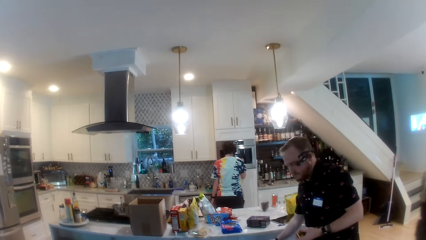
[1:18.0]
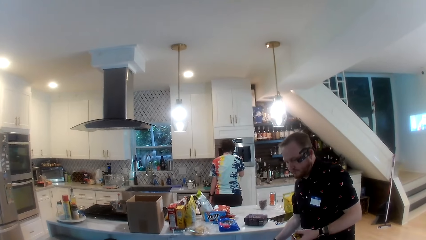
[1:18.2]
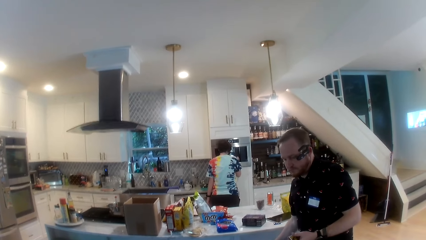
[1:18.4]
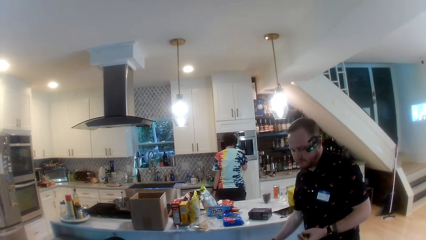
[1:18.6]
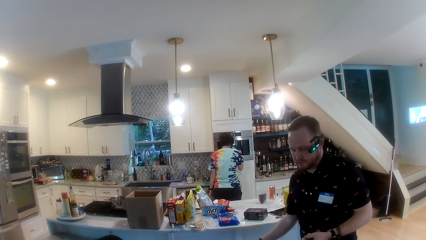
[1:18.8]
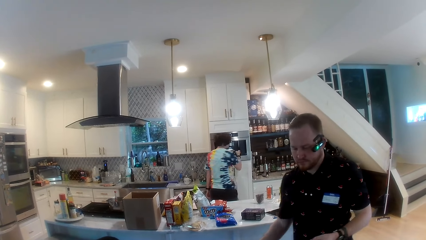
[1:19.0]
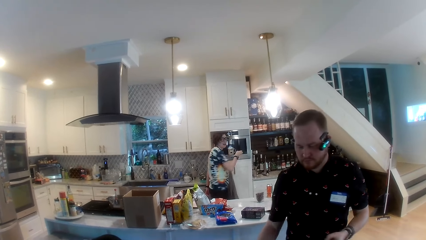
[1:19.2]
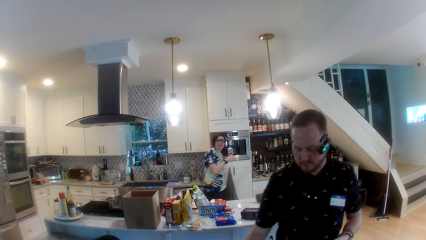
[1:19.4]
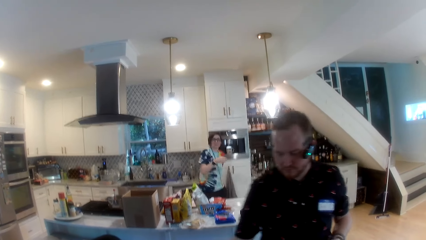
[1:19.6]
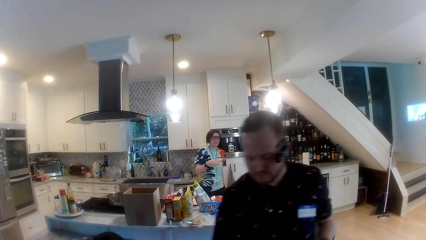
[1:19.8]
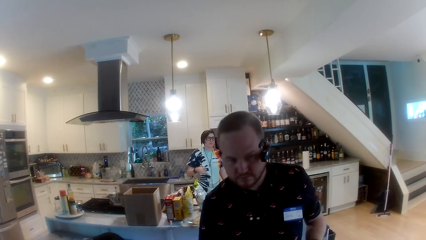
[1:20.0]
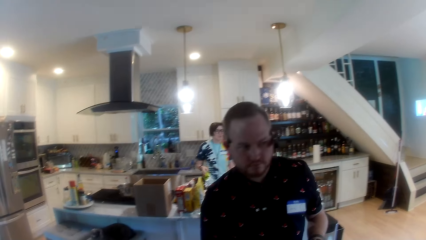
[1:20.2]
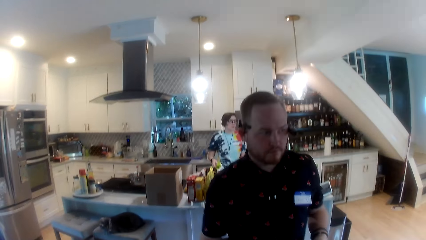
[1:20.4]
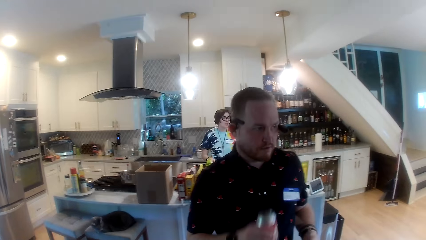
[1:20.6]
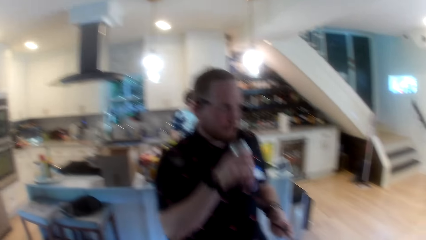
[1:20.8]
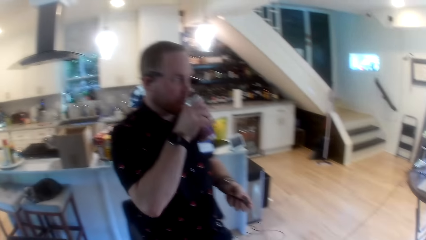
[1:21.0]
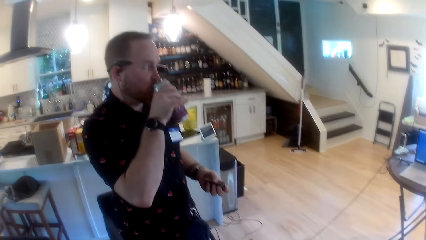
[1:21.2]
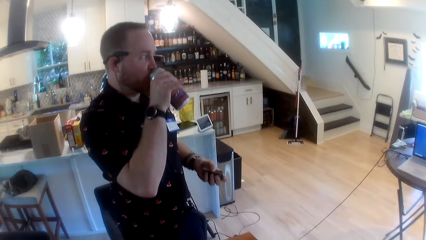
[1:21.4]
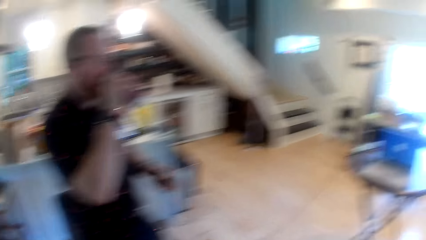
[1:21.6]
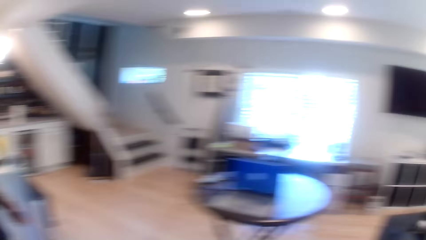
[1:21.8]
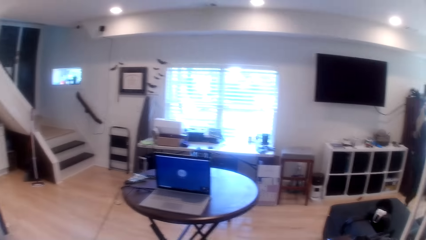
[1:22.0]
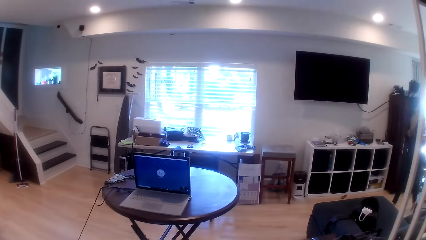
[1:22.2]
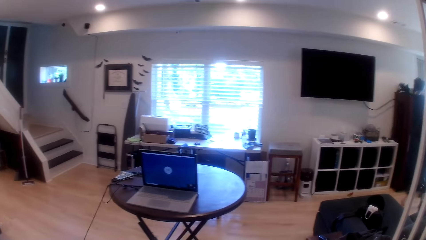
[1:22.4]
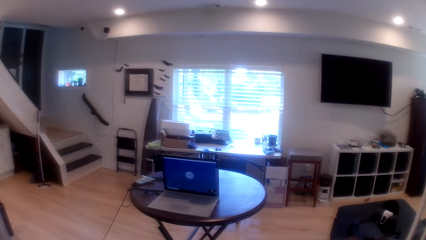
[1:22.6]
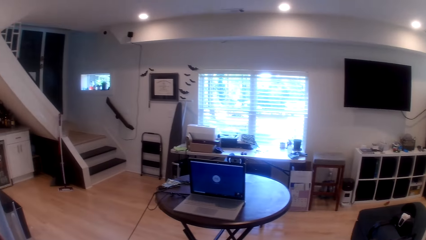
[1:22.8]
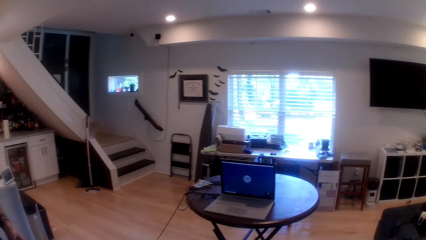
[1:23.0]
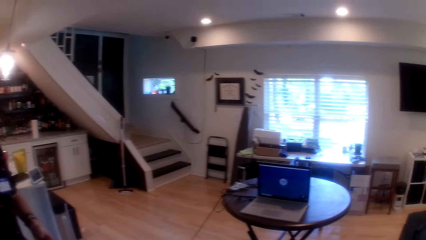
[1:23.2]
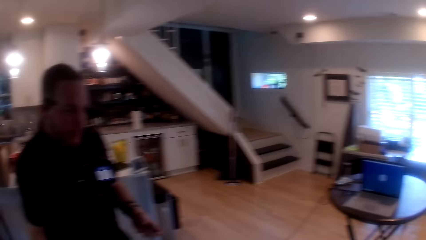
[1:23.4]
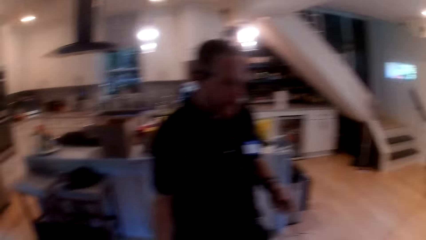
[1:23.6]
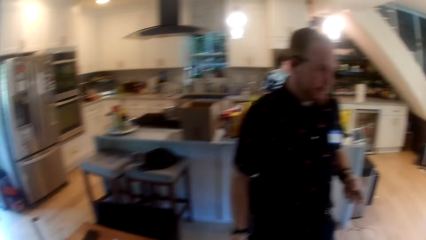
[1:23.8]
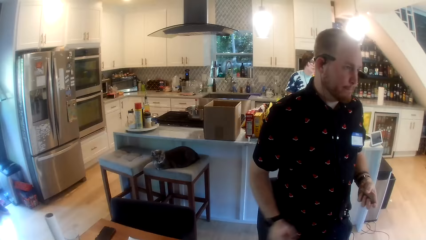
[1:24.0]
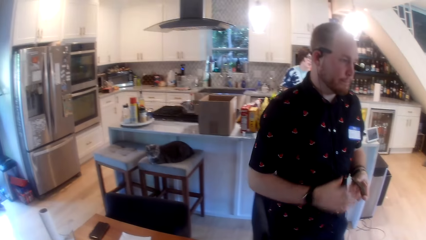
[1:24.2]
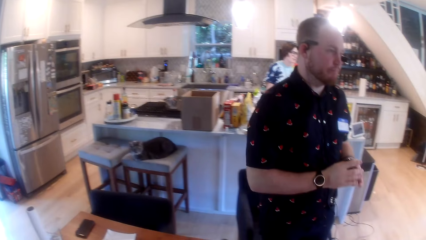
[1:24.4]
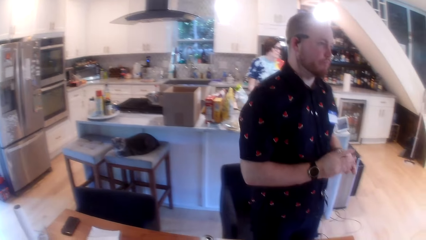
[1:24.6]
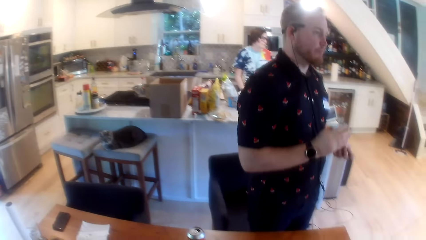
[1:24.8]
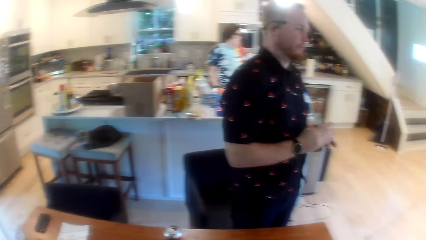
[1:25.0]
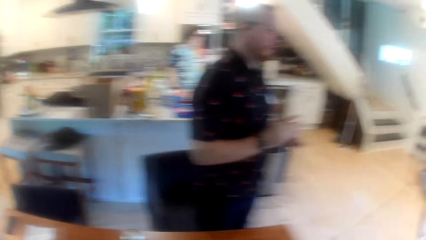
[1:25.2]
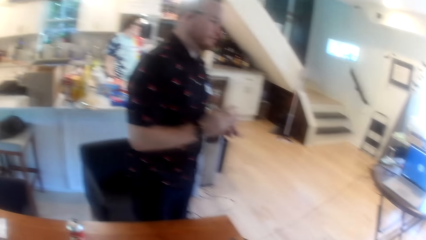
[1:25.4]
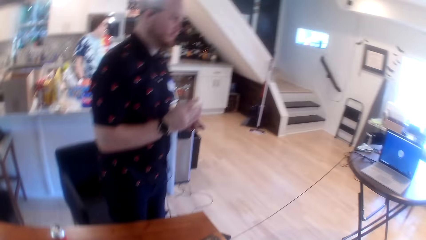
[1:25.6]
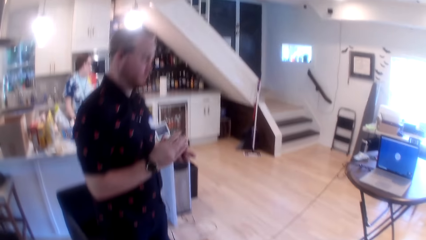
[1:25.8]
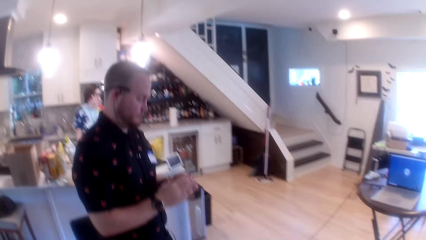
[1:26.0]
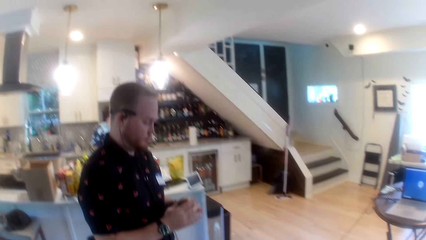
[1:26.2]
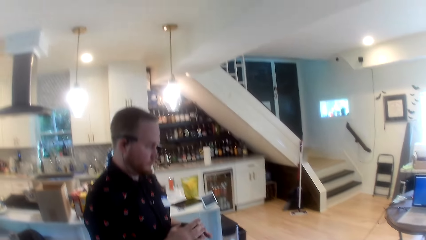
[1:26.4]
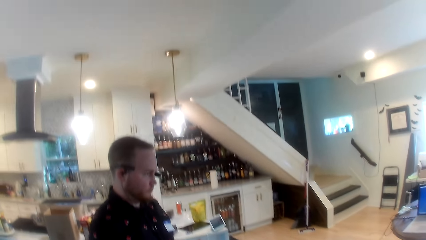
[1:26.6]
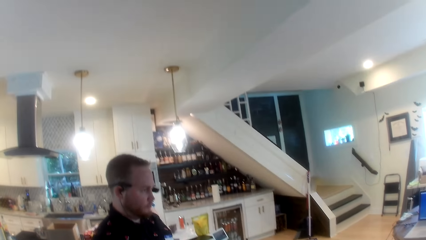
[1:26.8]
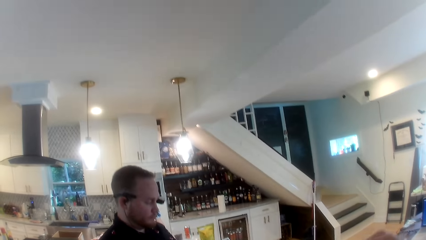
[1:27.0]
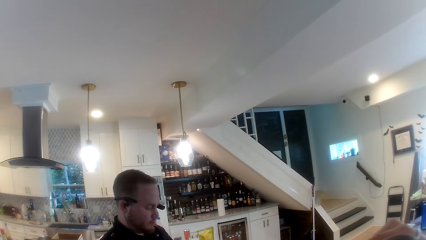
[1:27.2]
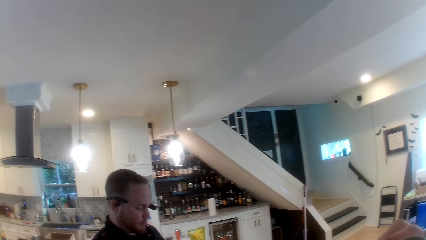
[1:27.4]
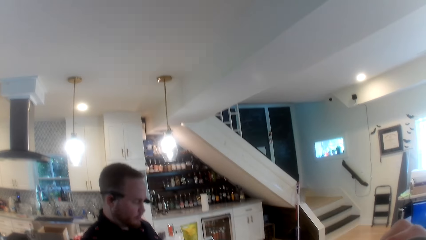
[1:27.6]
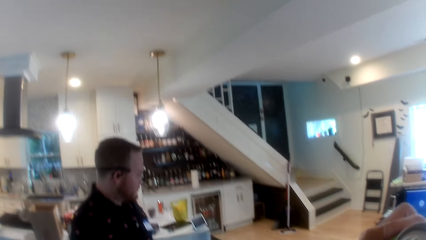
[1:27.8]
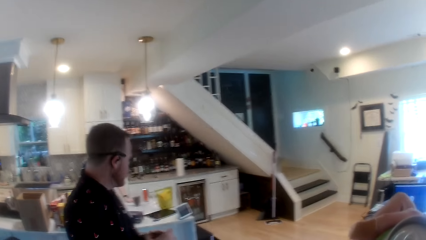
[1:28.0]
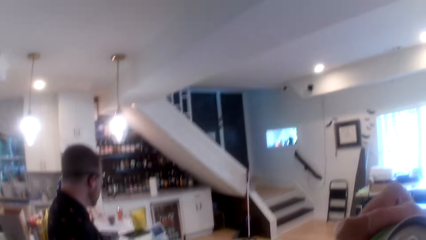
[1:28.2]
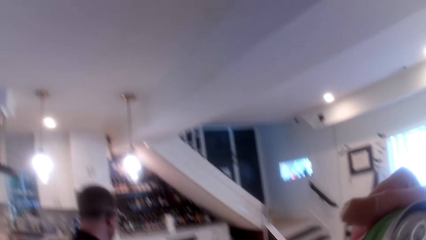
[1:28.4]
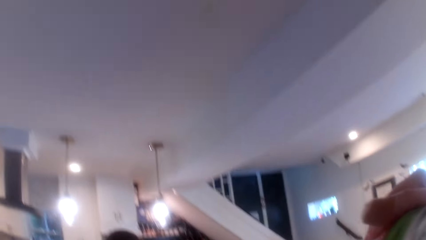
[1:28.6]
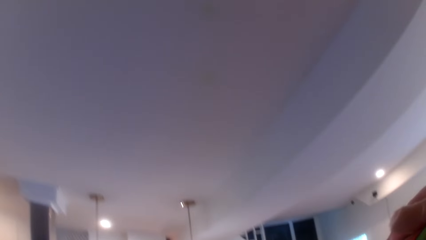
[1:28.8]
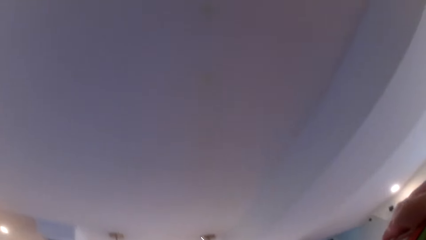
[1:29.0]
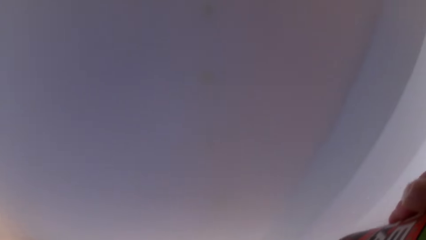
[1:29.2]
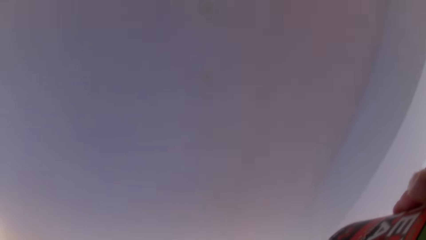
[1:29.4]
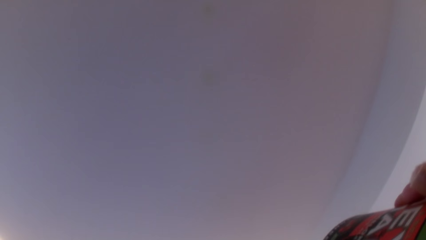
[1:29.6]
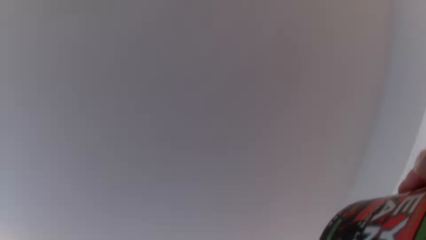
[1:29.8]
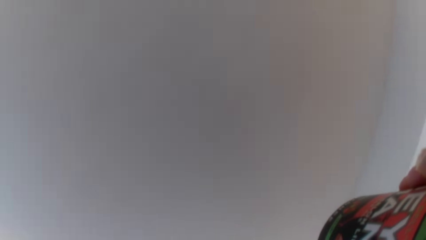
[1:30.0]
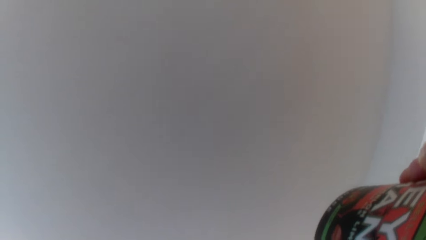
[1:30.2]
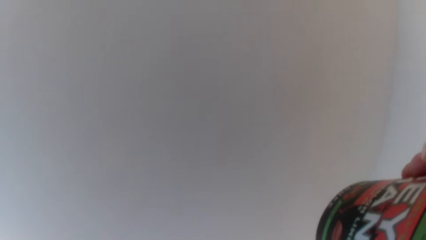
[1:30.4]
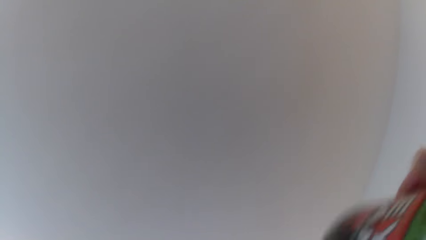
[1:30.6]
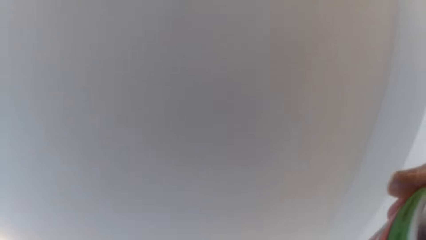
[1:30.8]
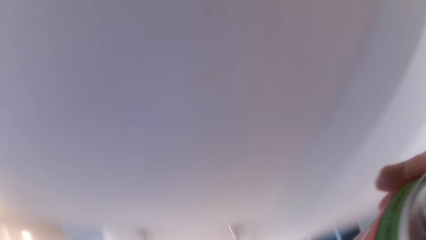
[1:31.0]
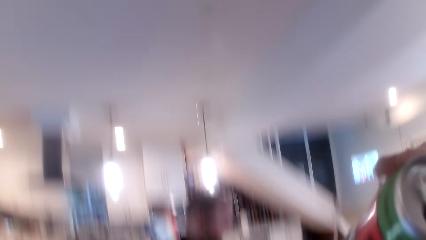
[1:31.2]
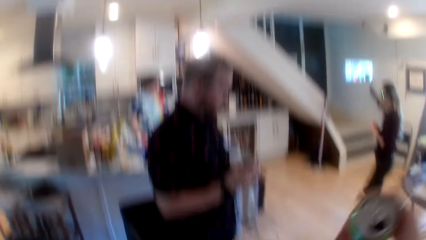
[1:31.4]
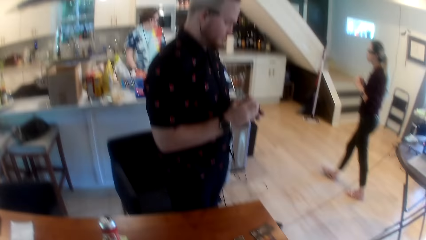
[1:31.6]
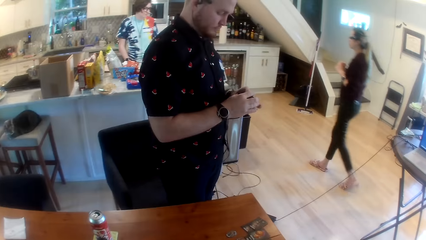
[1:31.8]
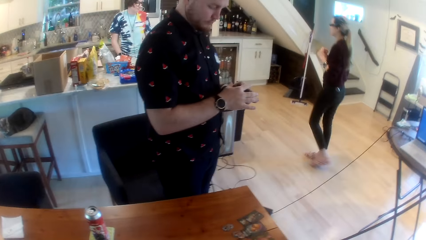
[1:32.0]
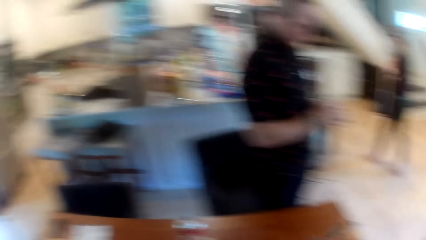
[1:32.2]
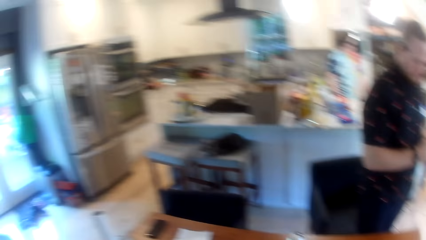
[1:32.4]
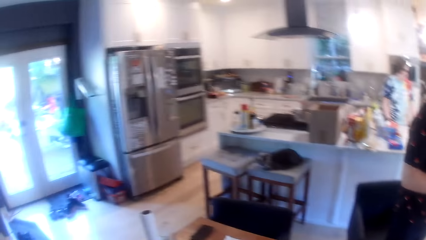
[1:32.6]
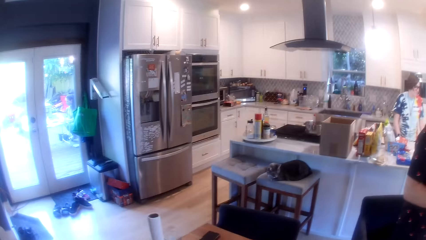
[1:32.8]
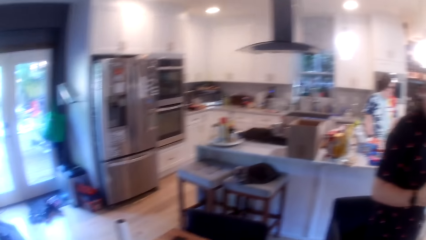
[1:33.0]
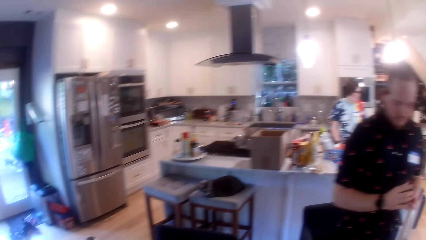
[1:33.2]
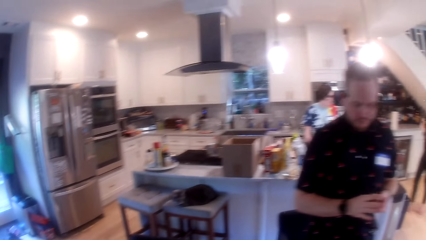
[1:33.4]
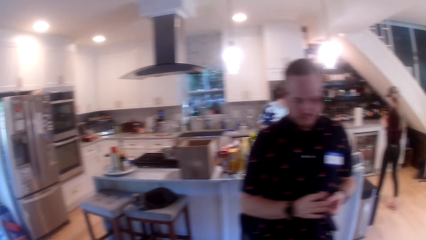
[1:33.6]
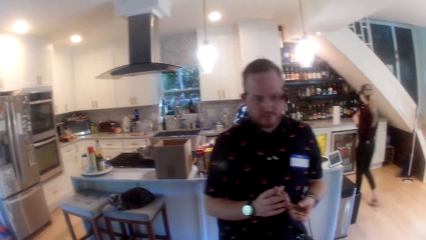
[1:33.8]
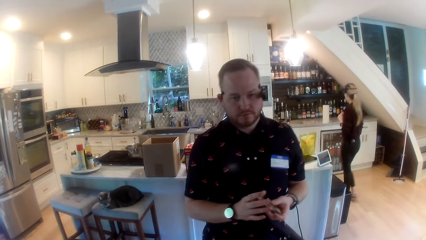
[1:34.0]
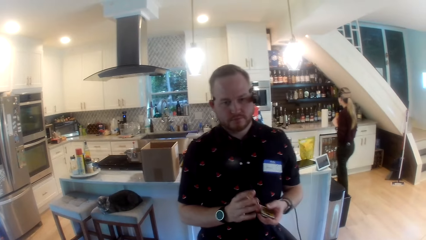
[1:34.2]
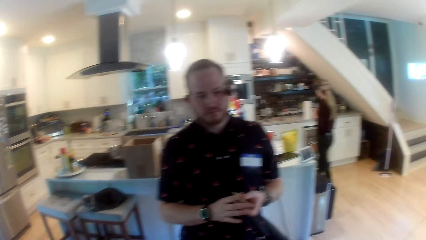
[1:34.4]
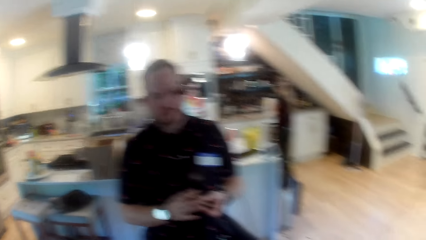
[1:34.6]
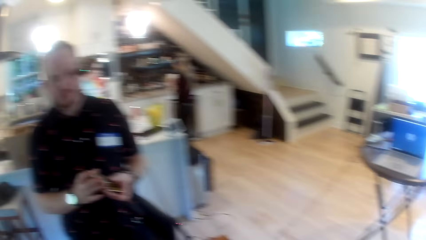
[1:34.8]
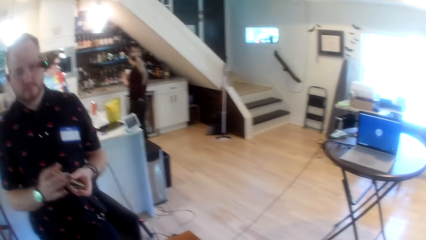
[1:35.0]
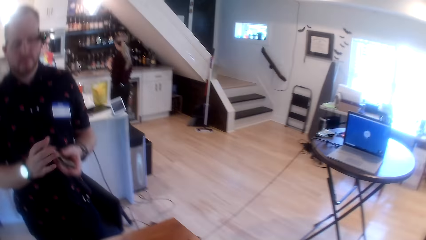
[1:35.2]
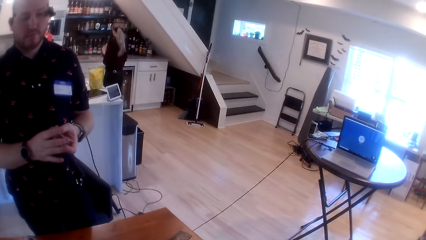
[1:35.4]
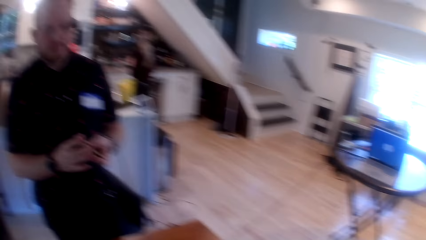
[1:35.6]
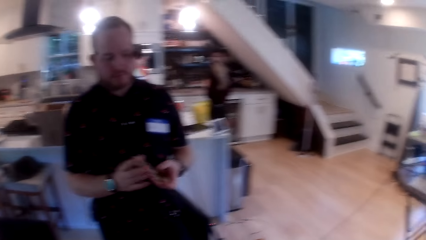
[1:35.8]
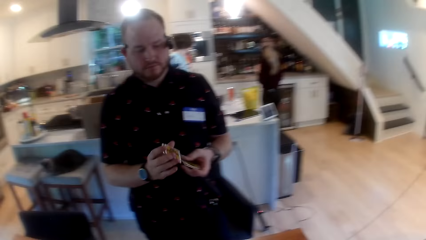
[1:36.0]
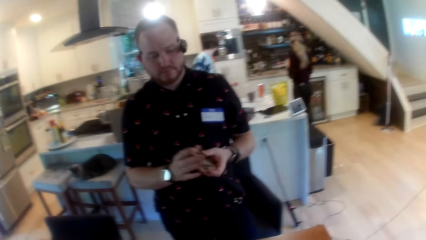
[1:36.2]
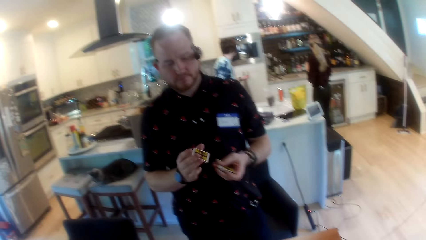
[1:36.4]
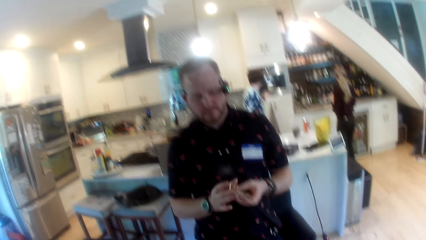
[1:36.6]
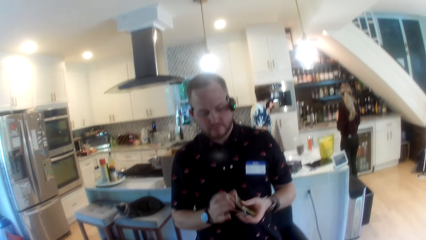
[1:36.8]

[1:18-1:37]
The man drinks from the can with his right hand. The man drops the can on the table with his right hand. The man shuffles some cards with his hands. The camera wearer drinks from a can with his right hand and drops the can on the table with his right hand. He interacts with a person.
